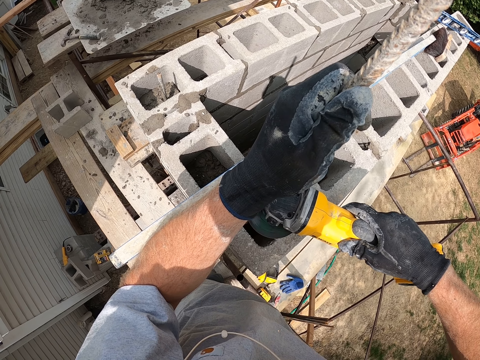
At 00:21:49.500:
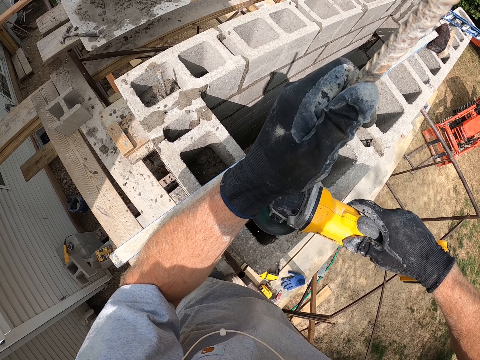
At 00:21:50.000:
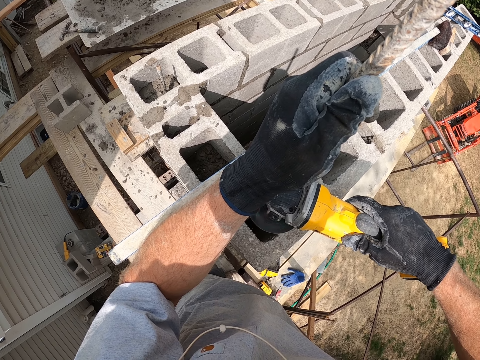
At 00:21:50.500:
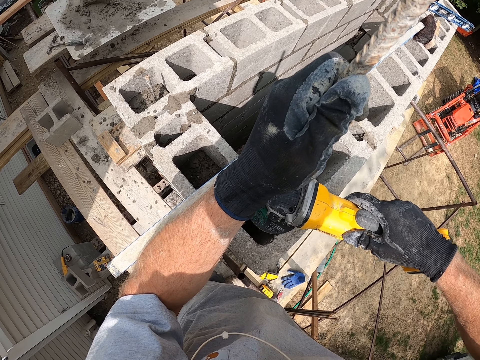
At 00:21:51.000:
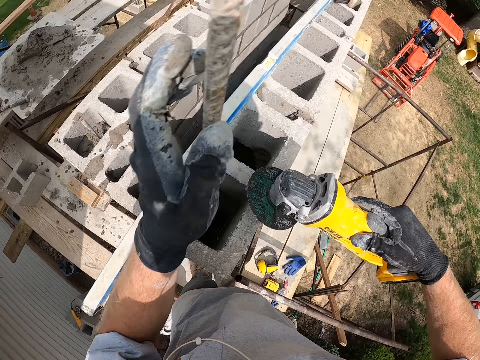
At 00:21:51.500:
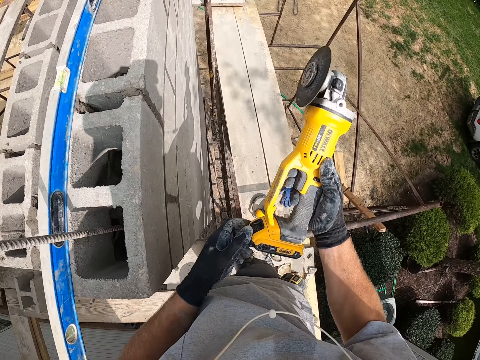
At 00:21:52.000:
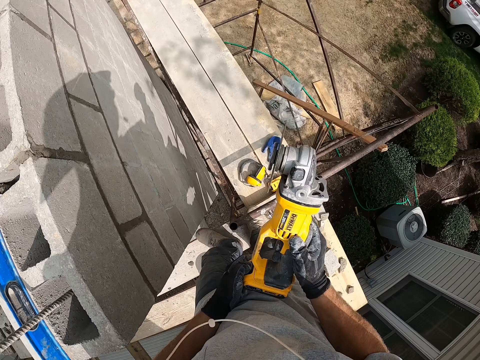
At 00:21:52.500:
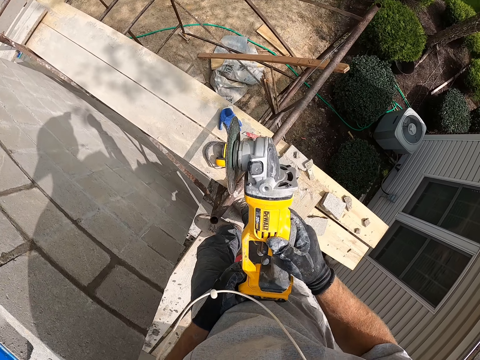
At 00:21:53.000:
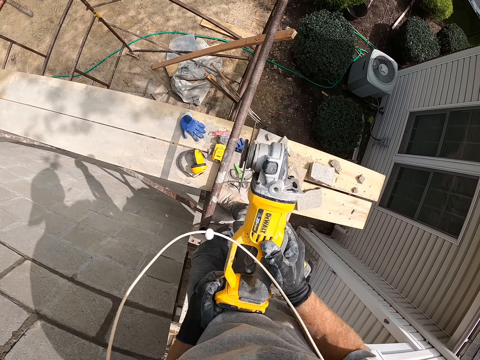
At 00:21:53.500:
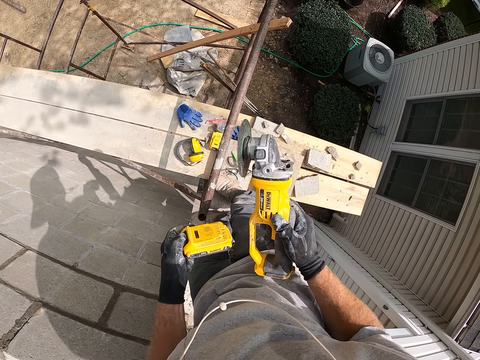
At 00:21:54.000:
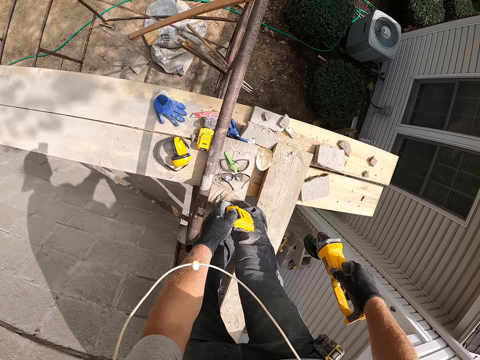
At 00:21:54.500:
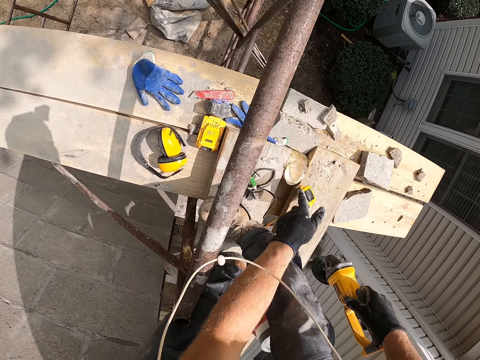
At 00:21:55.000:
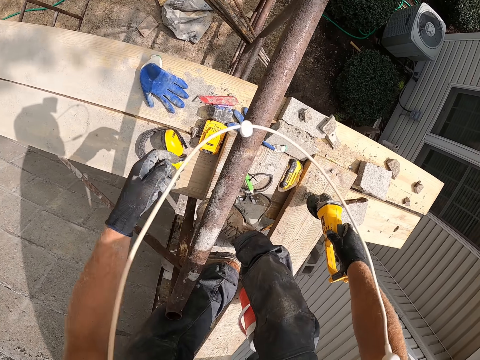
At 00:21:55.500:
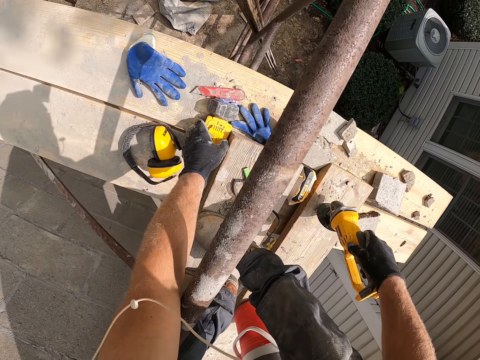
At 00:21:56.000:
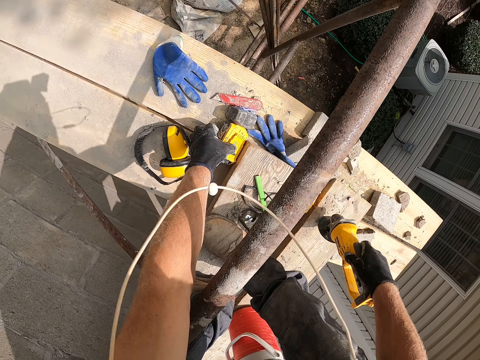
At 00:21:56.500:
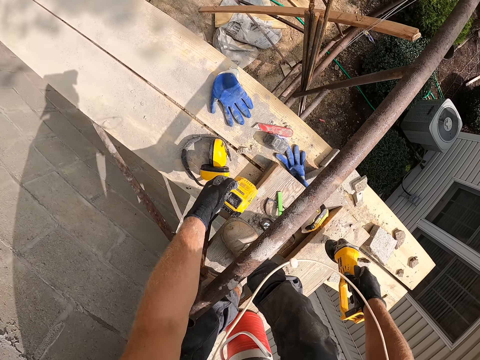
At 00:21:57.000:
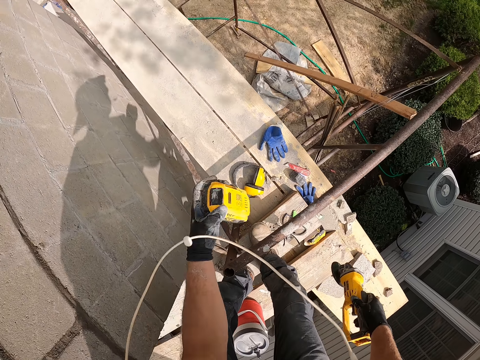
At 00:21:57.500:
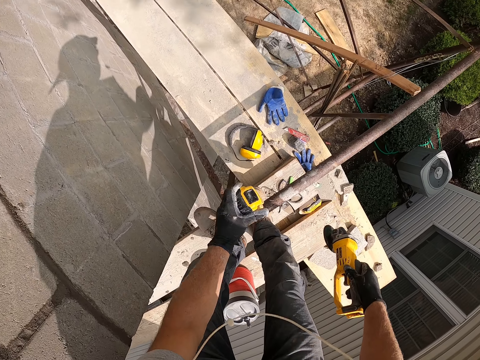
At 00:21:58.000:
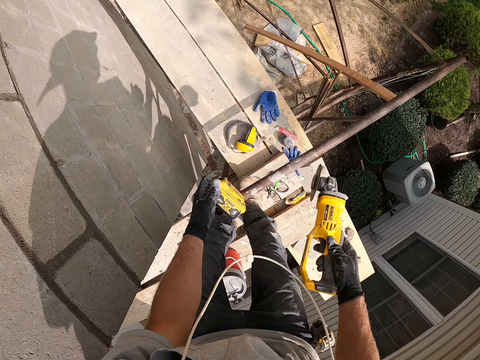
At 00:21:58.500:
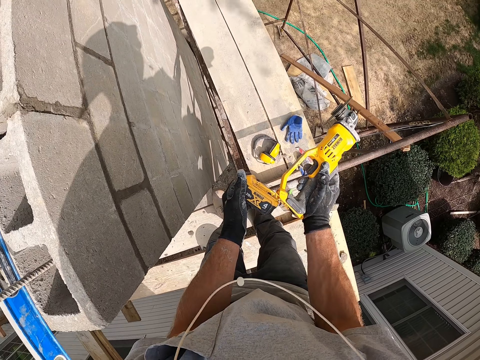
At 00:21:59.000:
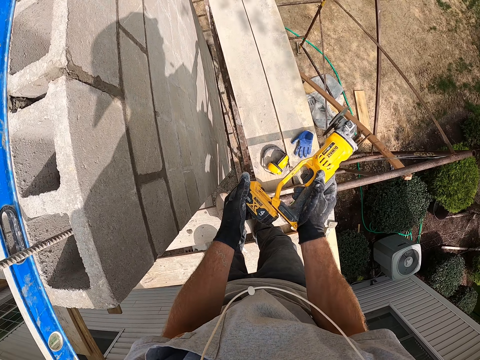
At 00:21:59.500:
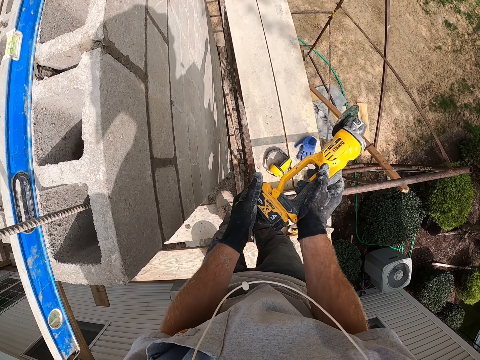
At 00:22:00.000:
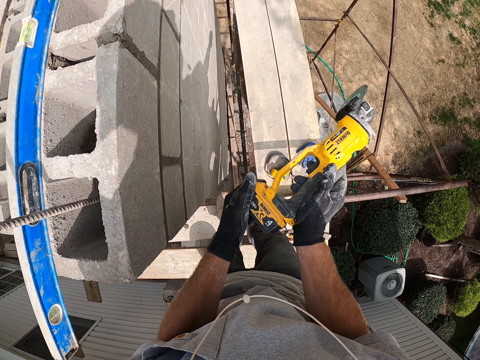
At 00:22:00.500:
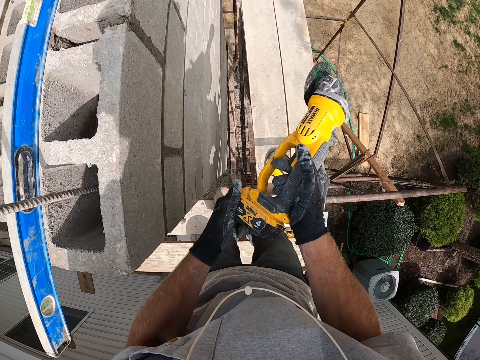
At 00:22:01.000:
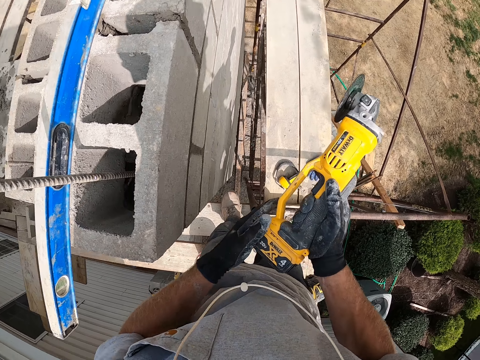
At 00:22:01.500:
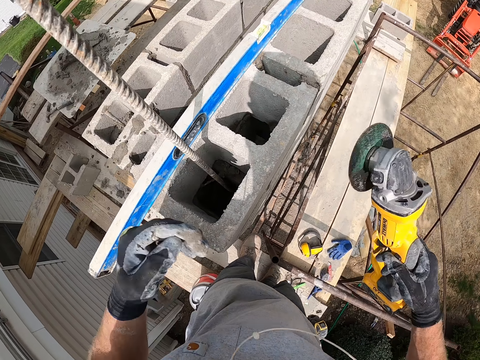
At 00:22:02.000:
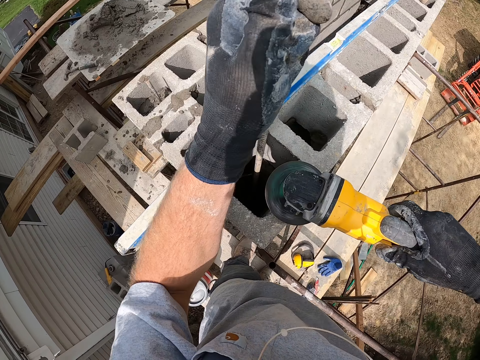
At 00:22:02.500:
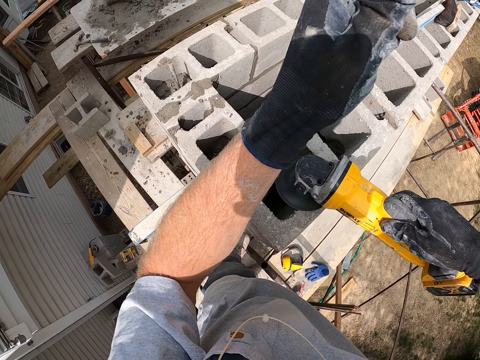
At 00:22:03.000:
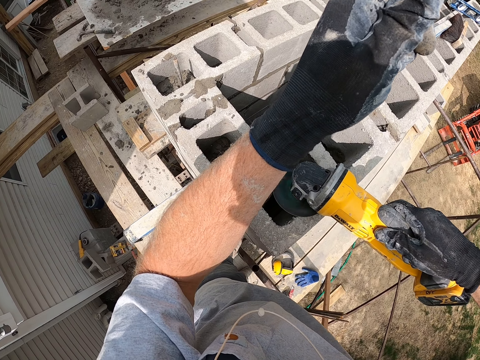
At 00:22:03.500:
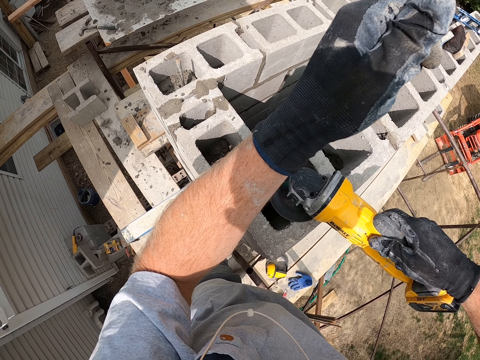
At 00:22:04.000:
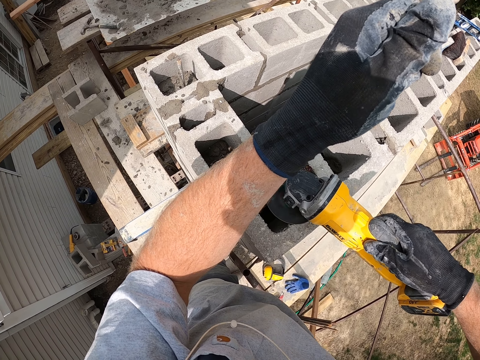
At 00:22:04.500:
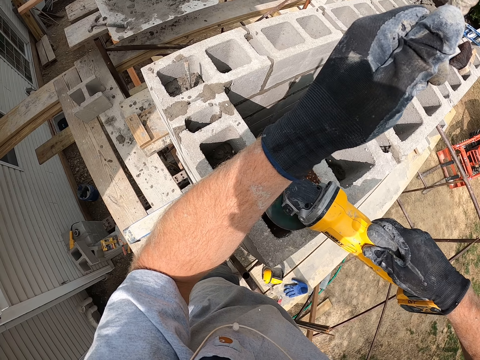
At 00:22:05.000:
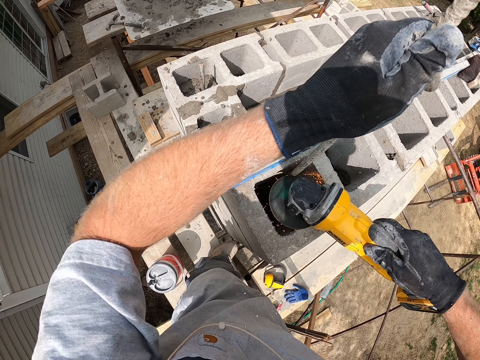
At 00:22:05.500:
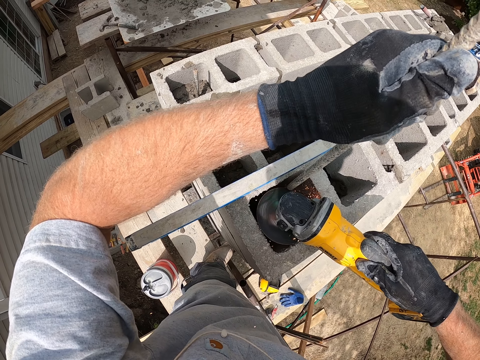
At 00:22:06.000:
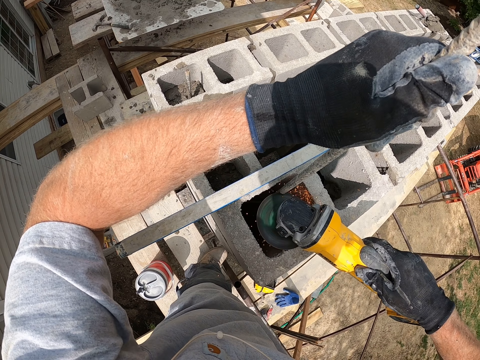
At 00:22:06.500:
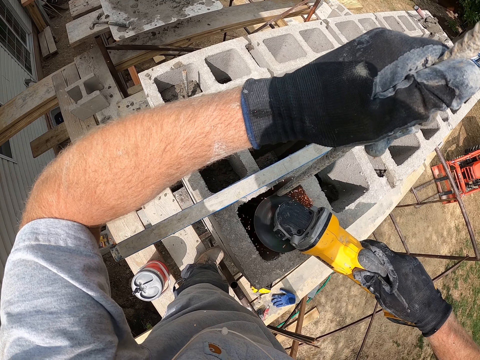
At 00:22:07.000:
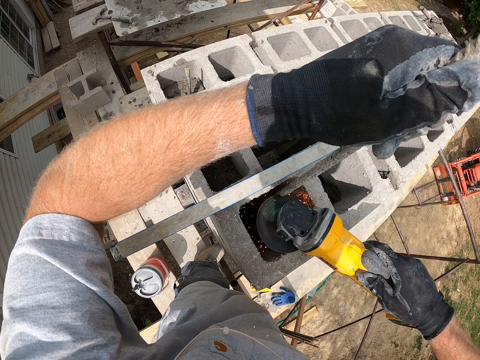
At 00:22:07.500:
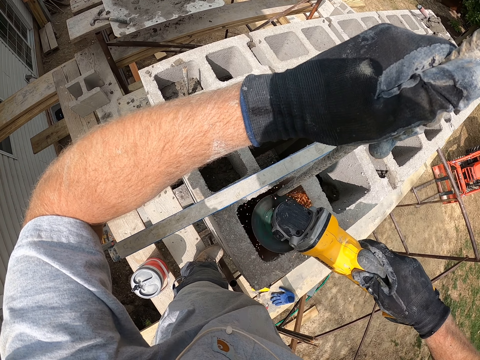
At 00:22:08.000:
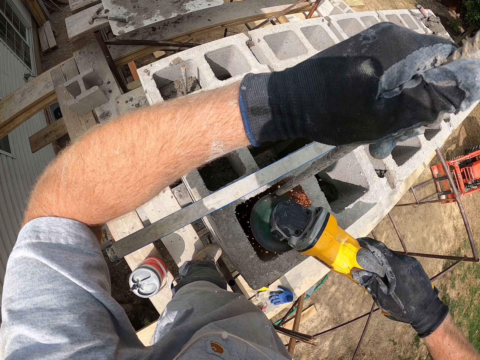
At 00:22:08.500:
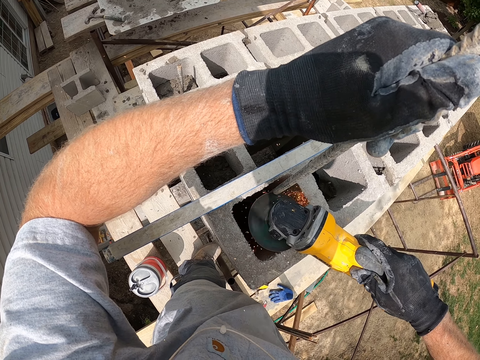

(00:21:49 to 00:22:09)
The camera wearer shakes the iron cutter in his hands. He holds the steel cutting machine. He removes the battery from the iron cutter. He drops the battery on the wooden plank. He picks up another battery from the wooden plank. He fixes the battery on the iron cutter. He cuts the iron rod with the iron cutter. He holds the steel.

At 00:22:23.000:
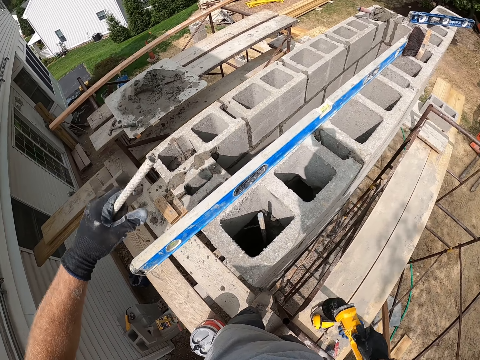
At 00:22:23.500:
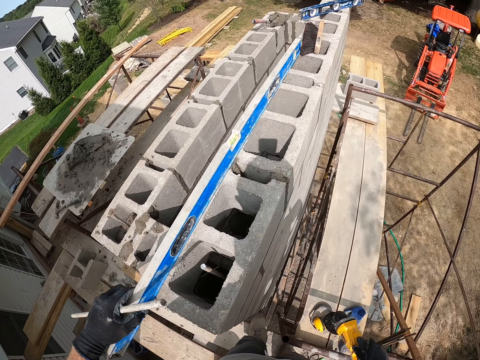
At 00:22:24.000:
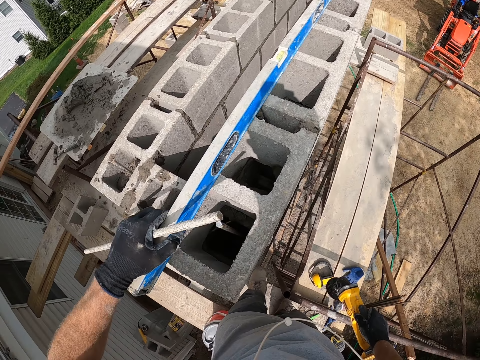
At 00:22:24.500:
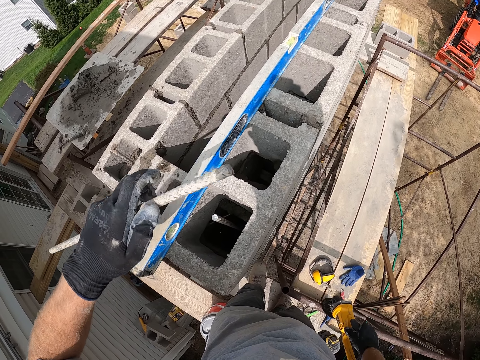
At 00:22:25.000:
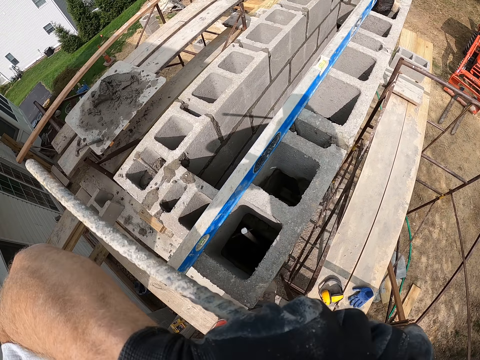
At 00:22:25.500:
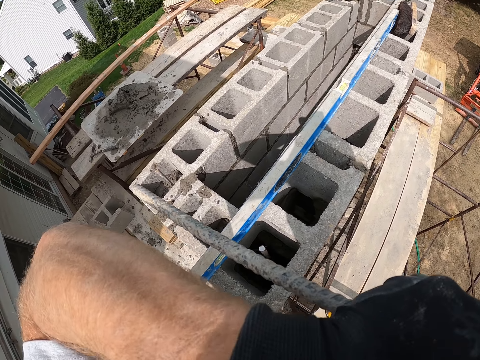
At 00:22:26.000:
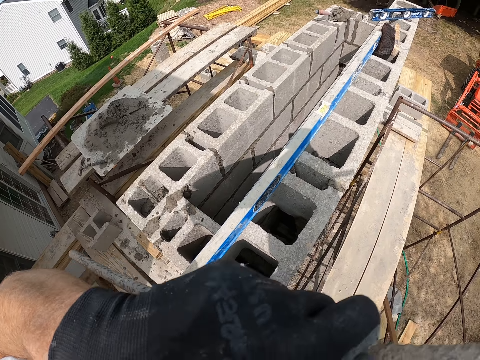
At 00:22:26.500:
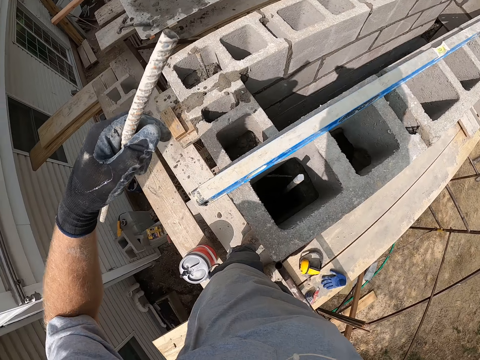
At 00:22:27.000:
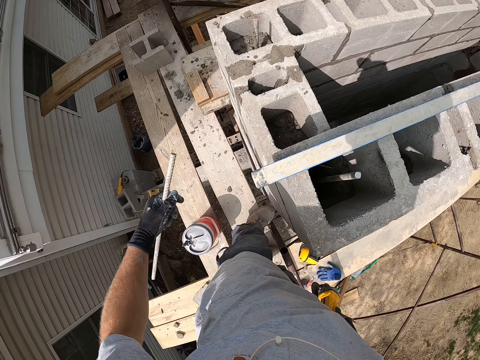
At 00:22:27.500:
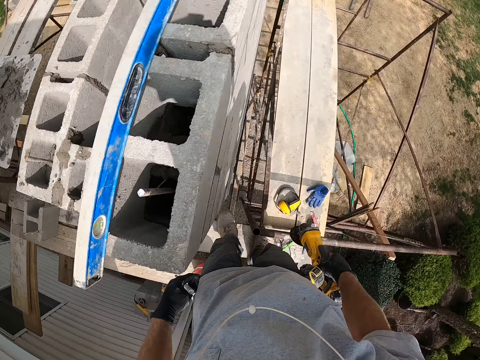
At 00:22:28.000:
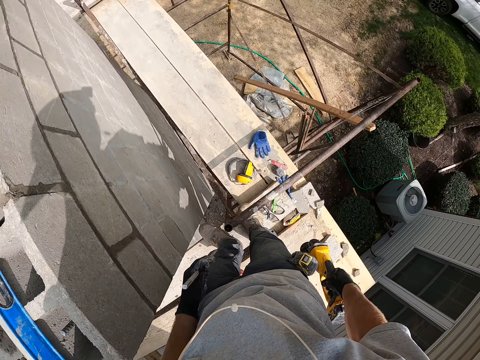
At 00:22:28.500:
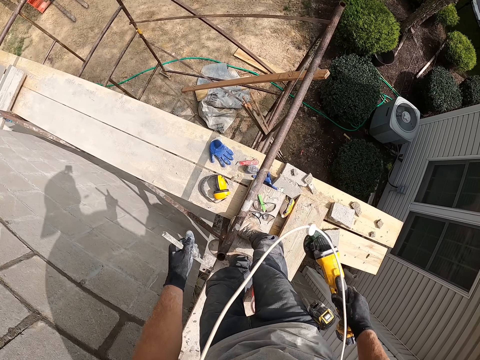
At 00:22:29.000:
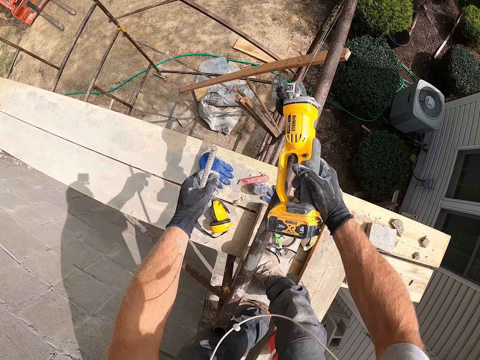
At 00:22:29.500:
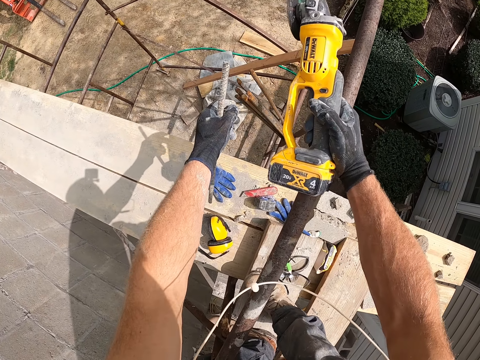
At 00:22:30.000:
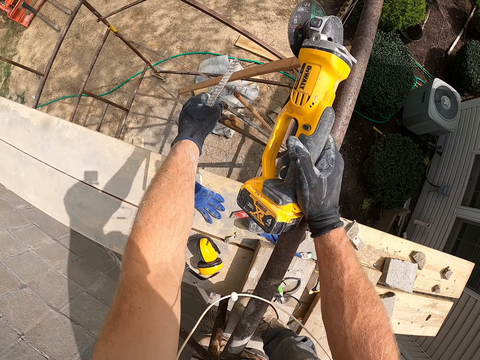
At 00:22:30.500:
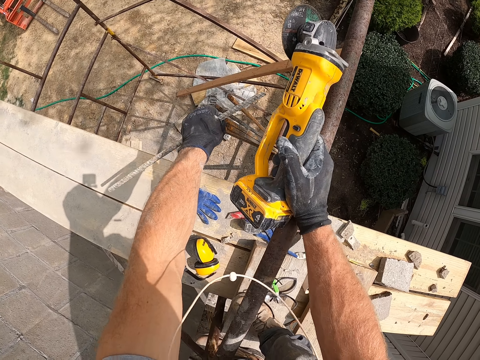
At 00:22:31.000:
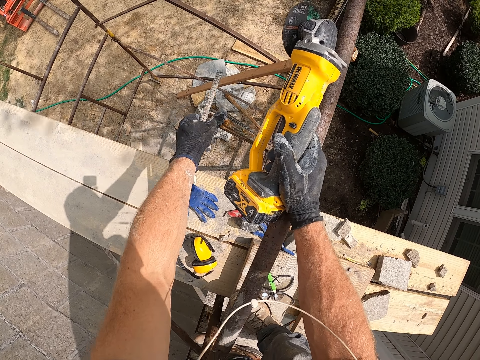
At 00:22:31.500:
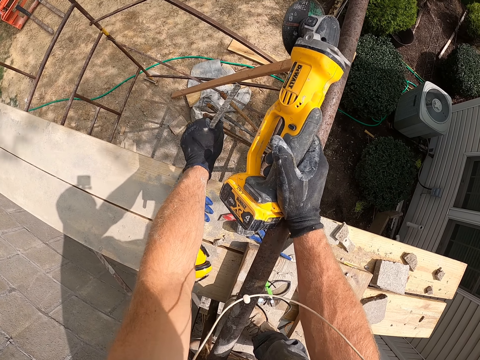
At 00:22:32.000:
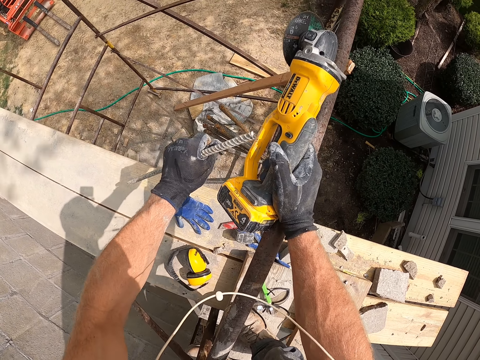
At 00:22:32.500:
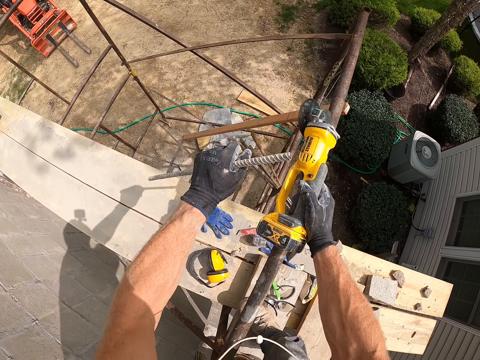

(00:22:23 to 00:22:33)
The camera wearer moves the spirit level on the concrete wall. He touches his face with his left hand. He picks up an iron rod with his left hand. He touches the steel.
